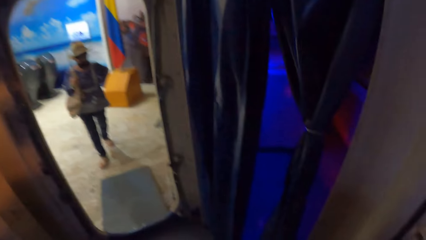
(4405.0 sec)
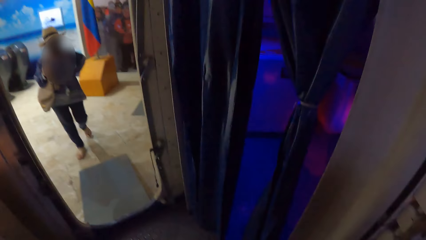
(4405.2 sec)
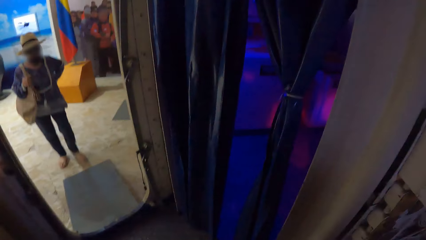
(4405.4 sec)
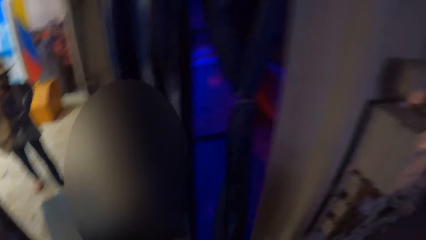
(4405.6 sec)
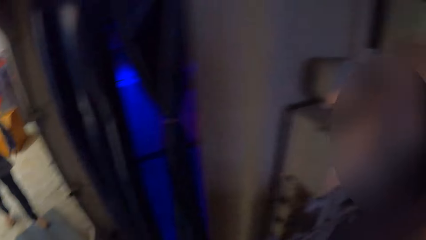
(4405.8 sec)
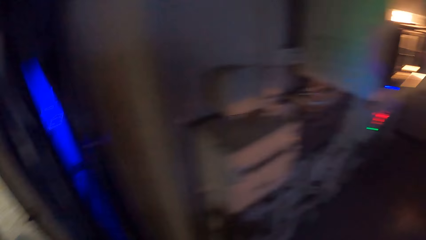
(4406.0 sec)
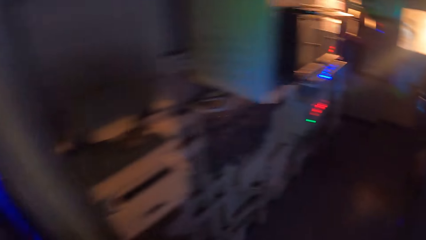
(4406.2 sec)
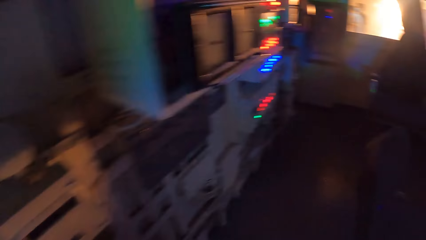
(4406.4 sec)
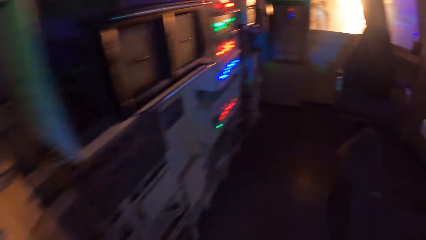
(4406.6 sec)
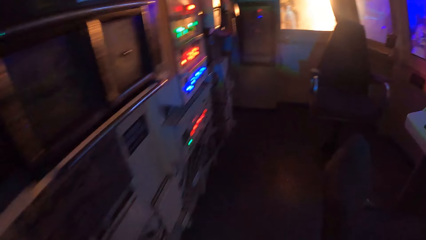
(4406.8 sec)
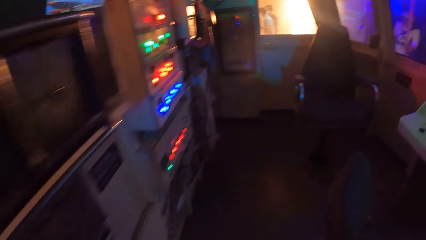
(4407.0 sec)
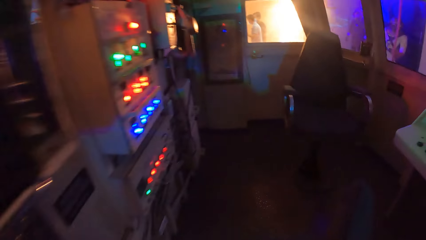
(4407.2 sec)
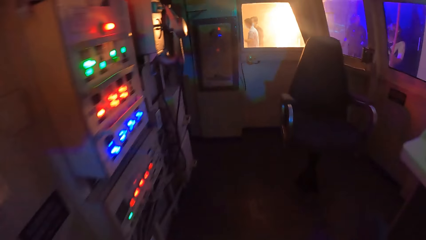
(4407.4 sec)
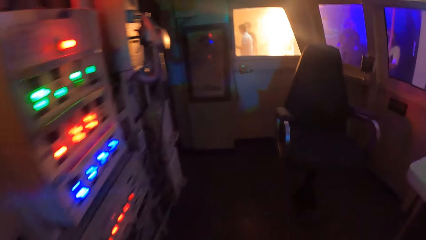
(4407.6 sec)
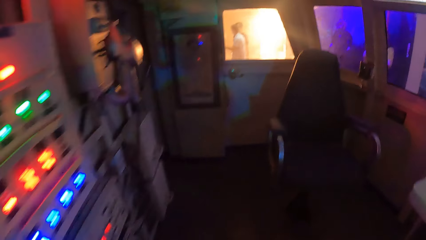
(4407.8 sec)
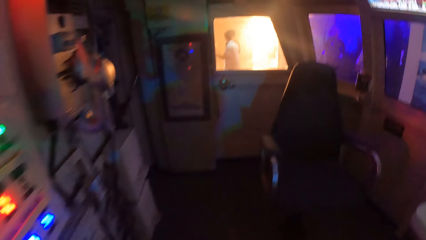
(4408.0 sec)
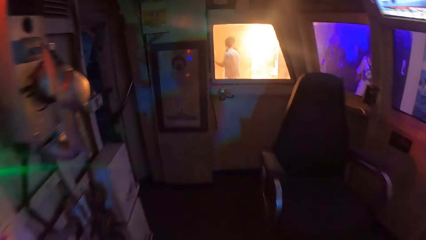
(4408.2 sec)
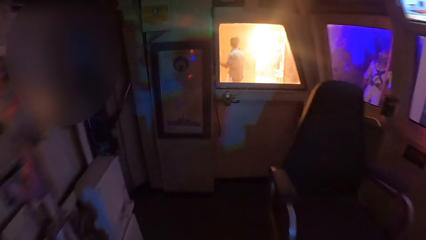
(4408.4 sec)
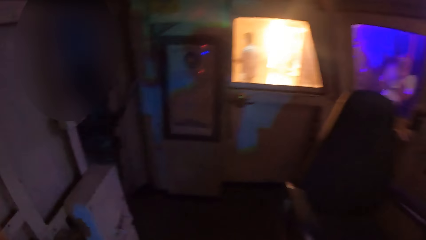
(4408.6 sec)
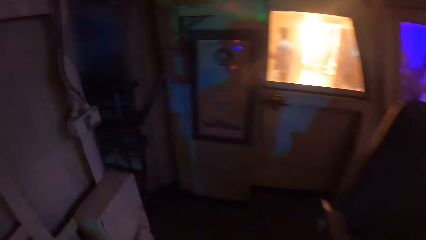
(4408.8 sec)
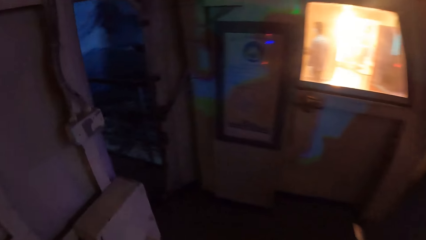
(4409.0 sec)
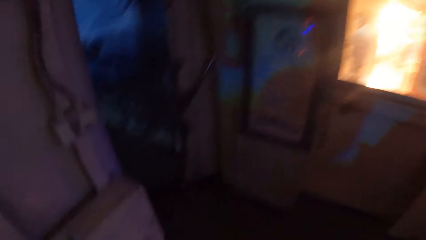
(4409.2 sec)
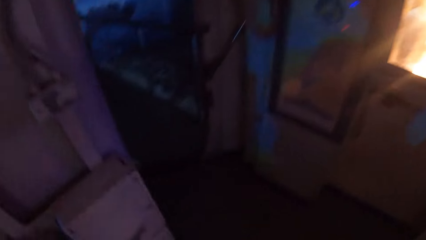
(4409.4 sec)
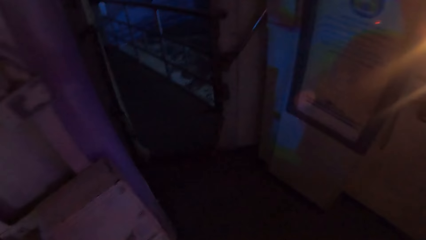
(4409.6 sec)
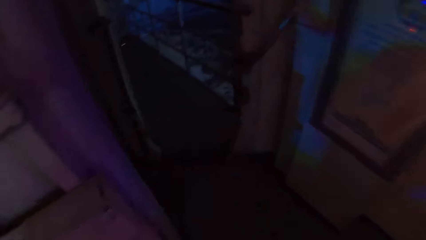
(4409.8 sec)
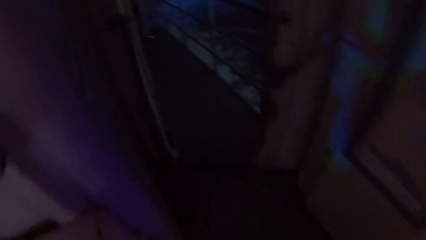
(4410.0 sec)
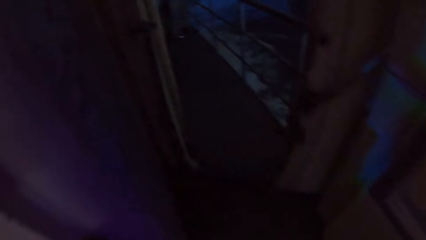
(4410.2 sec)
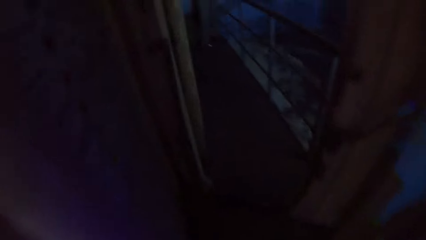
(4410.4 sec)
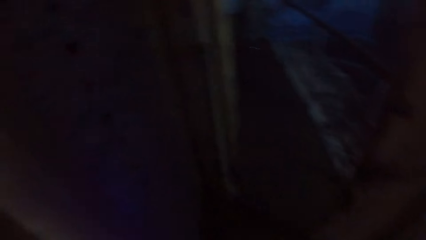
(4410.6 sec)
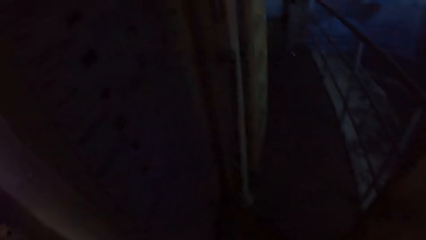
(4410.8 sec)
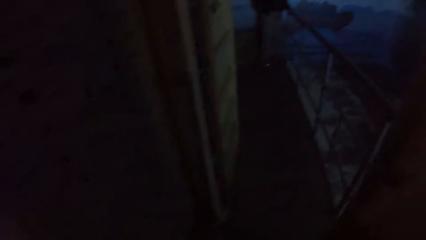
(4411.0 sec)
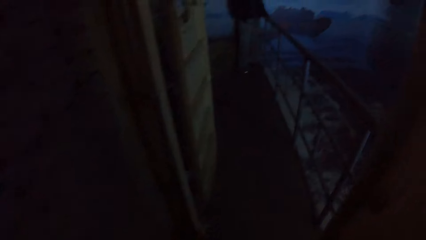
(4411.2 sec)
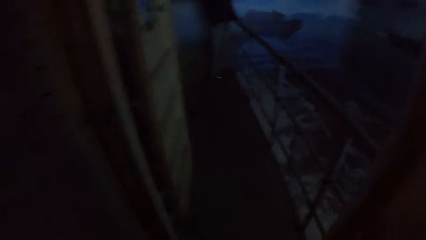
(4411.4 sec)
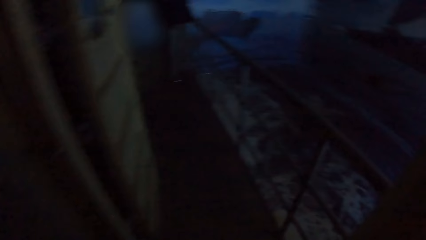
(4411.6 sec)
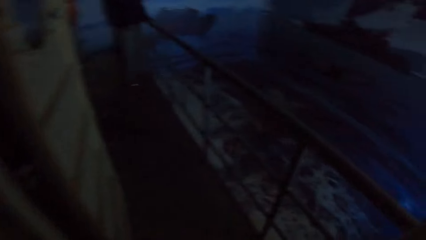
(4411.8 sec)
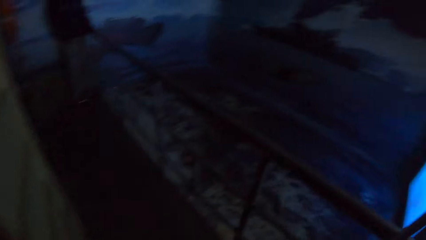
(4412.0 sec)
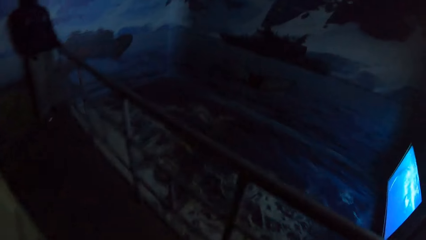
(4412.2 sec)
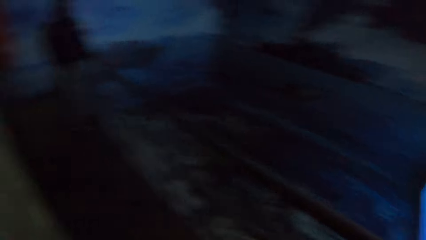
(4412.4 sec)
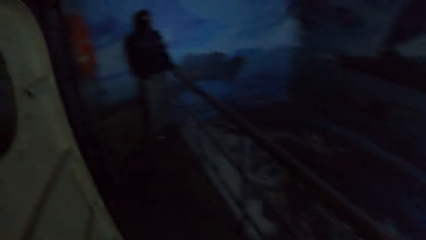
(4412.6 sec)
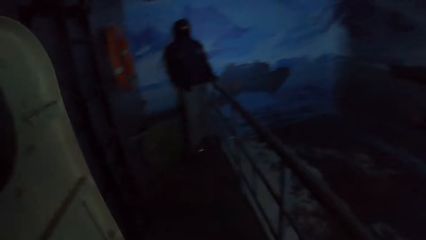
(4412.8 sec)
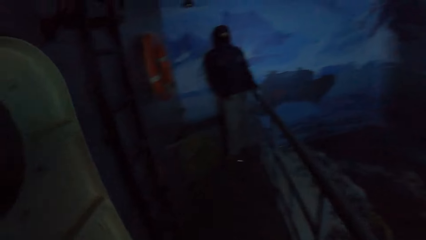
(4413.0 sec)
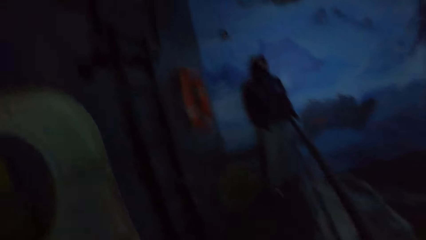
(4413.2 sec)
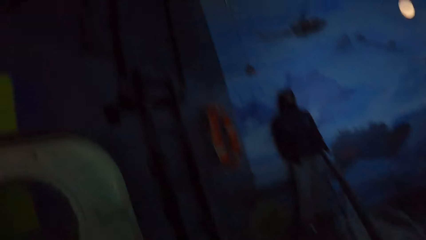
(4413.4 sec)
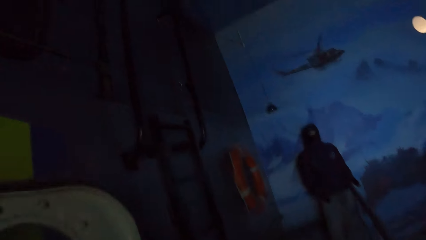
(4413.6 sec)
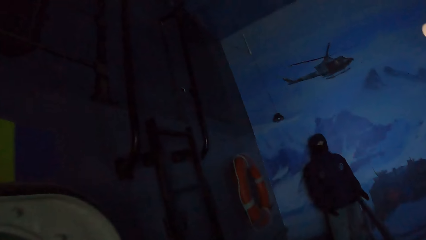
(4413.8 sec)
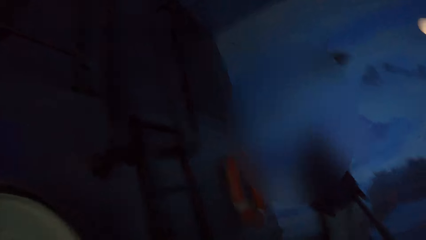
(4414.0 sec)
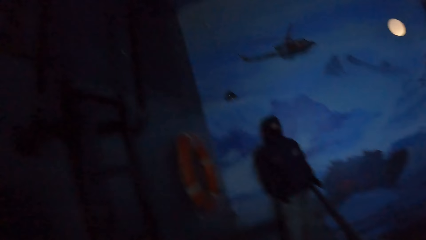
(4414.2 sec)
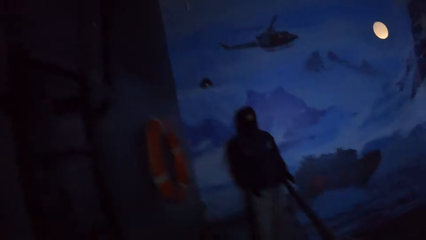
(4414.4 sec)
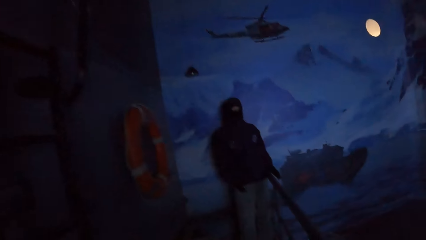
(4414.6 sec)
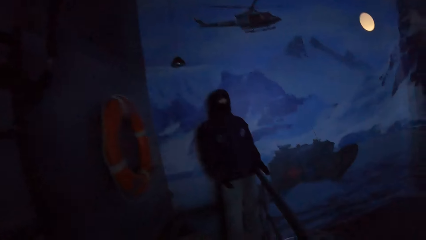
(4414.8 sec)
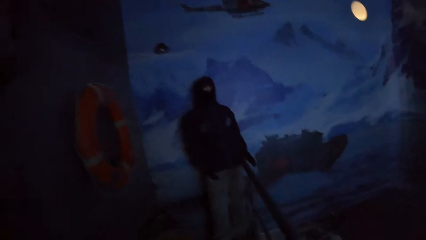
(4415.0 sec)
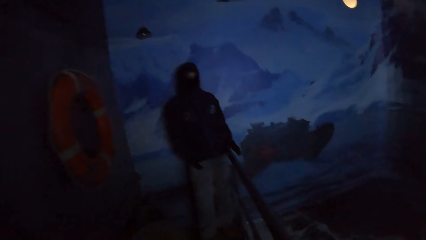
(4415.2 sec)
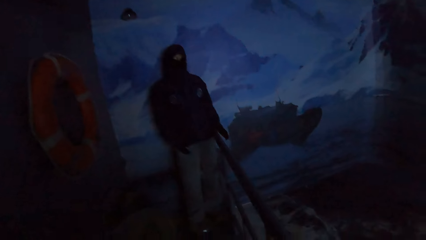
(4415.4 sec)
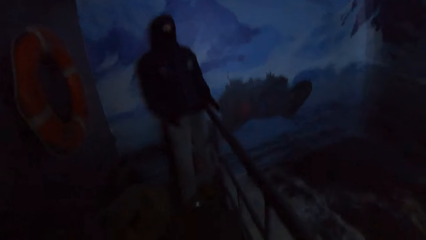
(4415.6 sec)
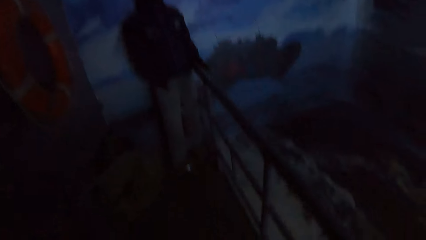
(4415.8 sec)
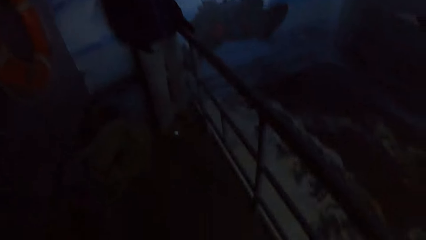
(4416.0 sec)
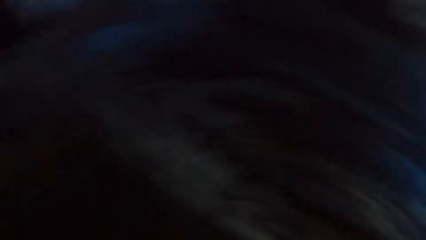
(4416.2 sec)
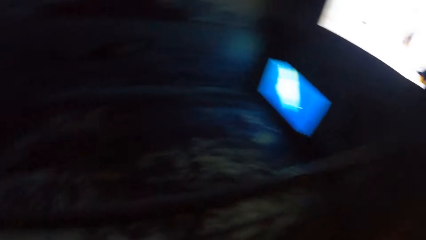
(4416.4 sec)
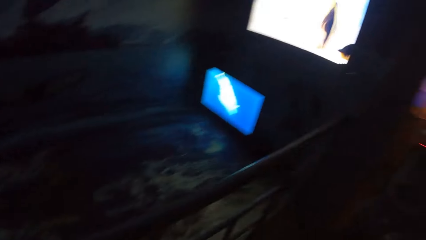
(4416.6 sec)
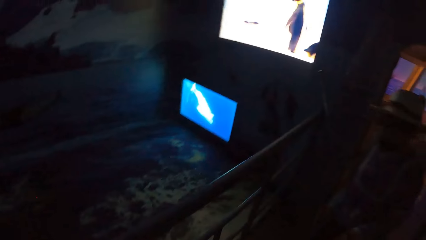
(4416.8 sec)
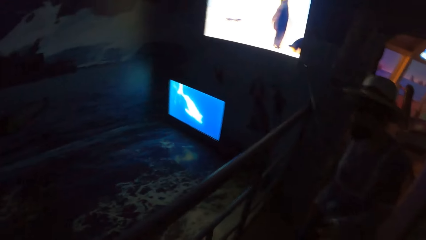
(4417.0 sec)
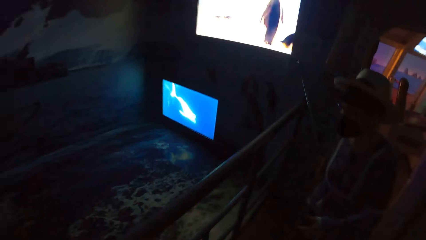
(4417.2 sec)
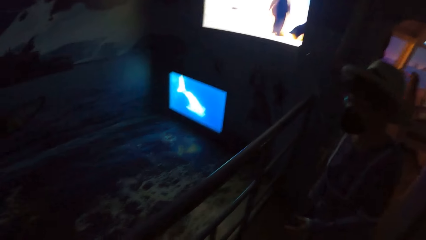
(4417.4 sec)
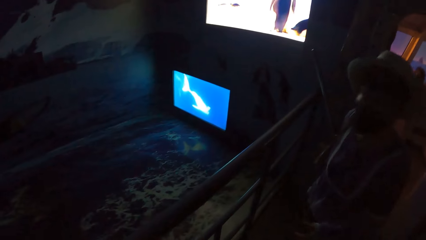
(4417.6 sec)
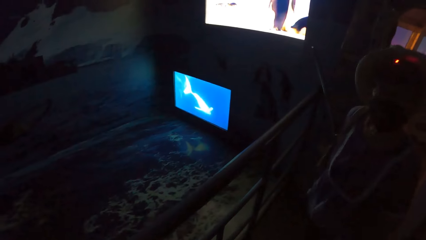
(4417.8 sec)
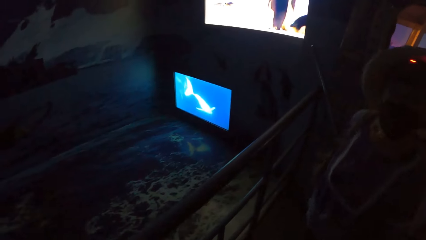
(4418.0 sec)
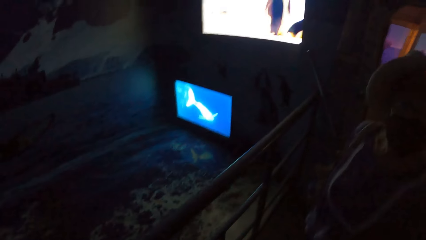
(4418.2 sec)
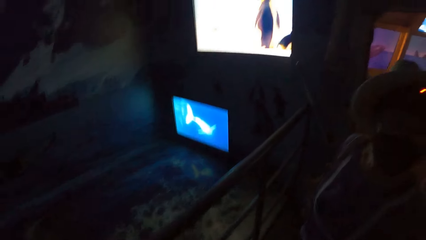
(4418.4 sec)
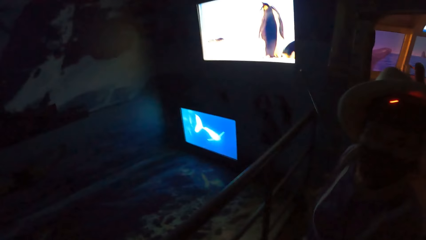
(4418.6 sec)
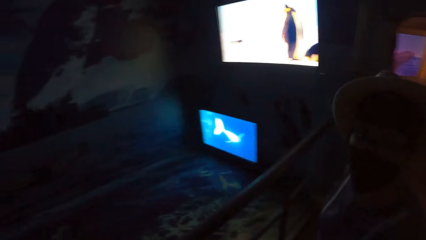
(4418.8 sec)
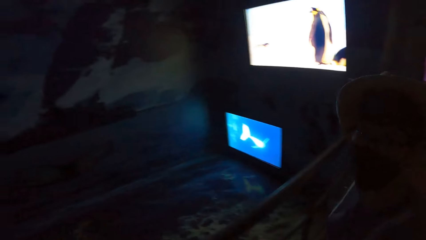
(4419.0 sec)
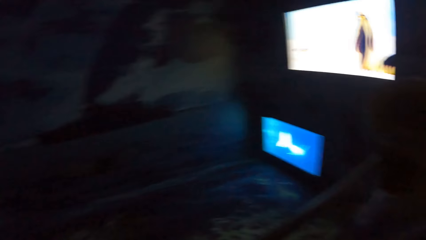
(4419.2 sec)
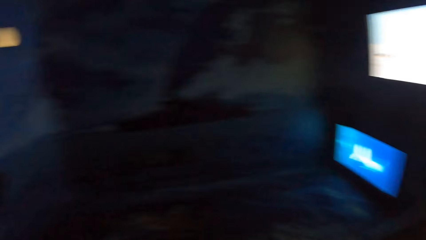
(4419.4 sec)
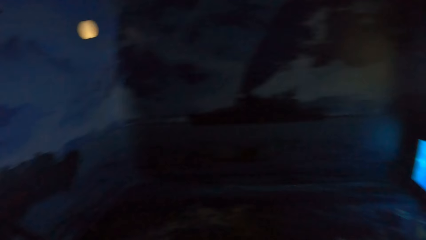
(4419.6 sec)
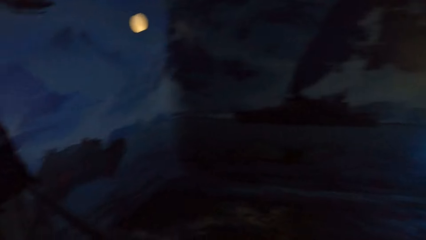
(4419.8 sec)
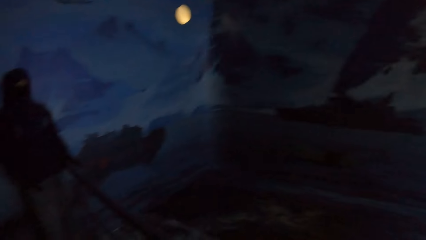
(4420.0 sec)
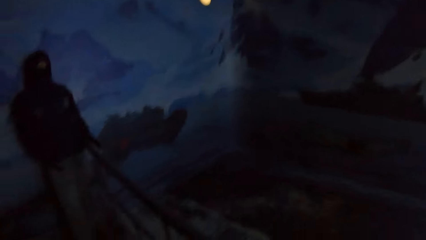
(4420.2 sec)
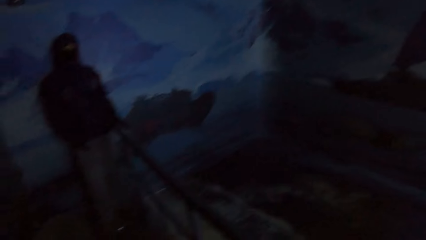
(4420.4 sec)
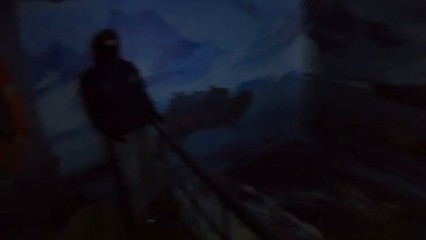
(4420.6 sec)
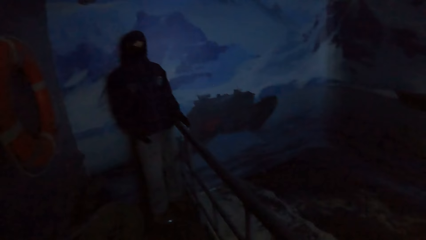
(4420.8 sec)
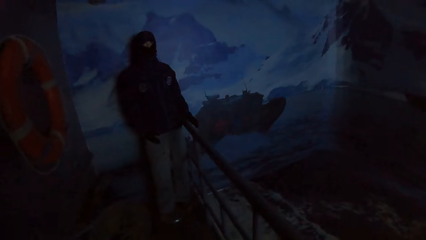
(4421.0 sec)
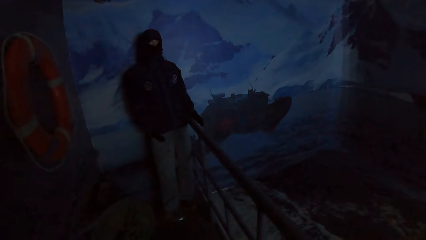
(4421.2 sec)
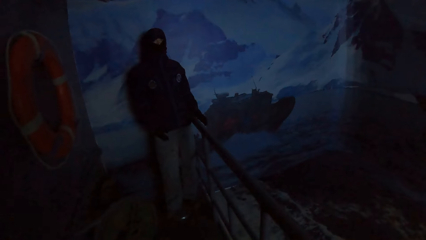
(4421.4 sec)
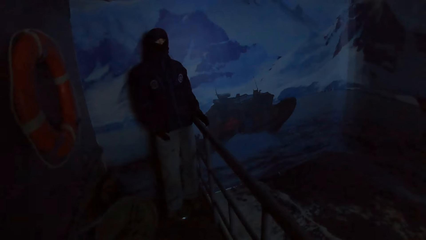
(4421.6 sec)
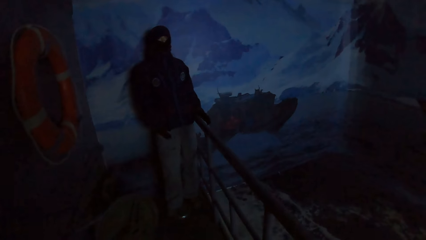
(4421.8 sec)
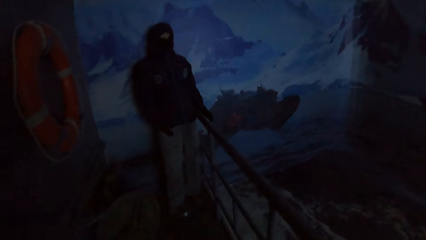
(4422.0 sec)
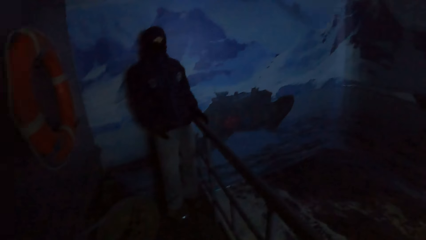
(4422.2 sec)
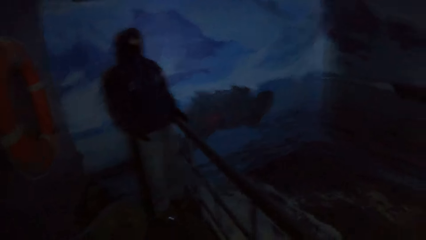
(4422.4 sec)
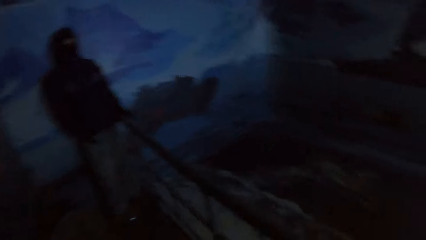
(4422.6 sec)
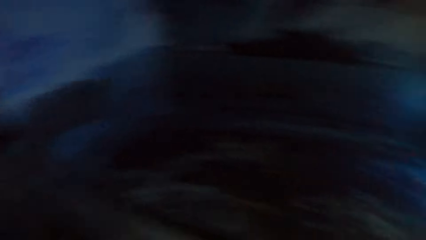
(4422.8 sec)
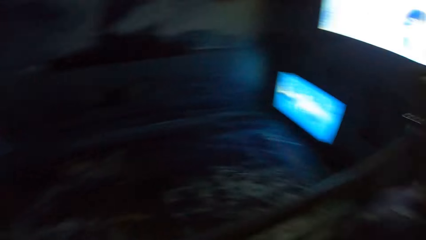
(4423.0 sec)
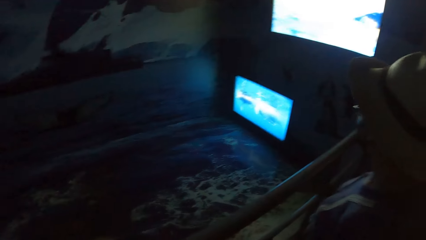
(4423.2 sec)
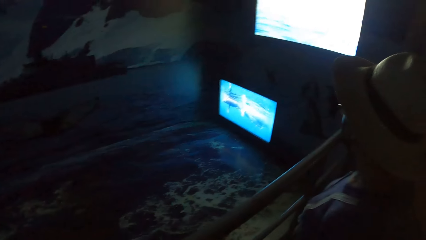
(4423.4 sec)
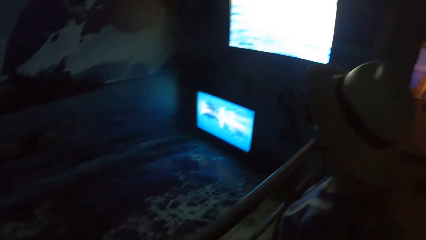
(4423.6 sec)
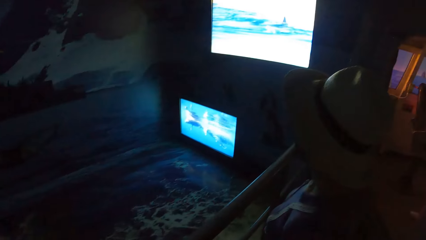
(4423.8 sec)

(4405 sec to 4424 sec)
The camera wearer walks out of the control cabin. The woman interacts with the camera wearer. The camera wearer looks around the room.
